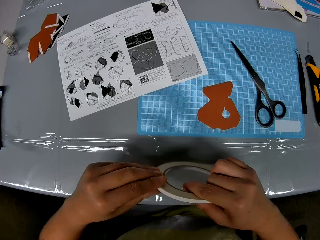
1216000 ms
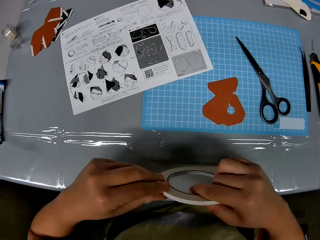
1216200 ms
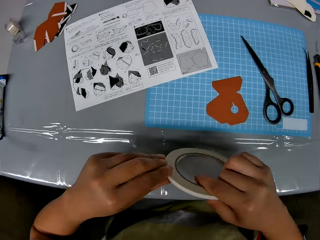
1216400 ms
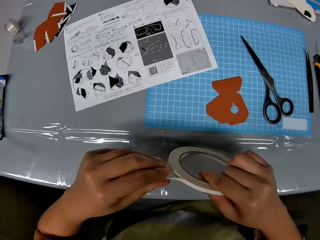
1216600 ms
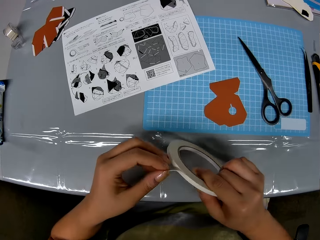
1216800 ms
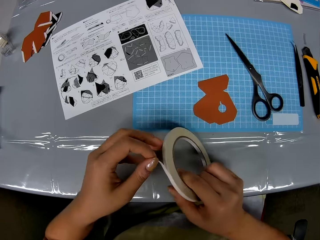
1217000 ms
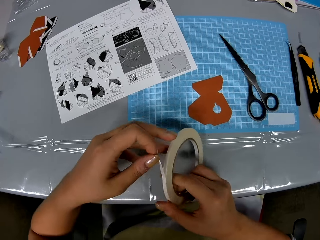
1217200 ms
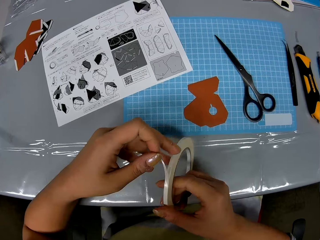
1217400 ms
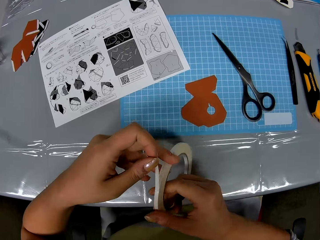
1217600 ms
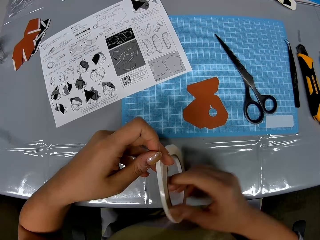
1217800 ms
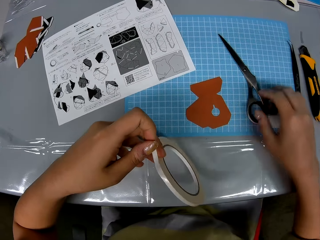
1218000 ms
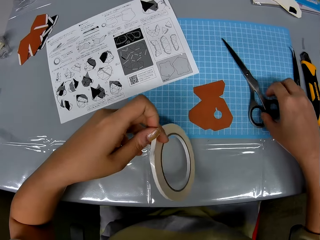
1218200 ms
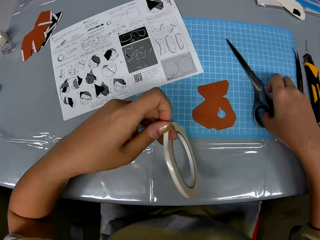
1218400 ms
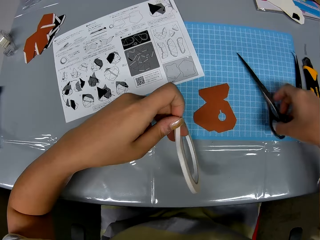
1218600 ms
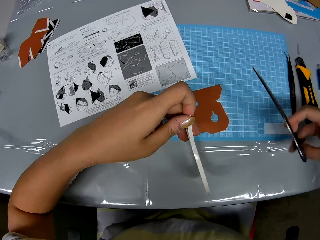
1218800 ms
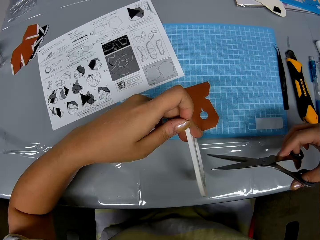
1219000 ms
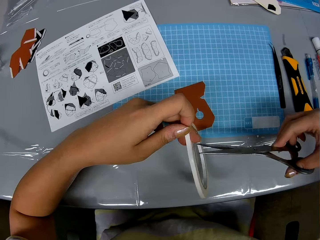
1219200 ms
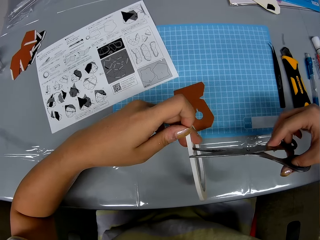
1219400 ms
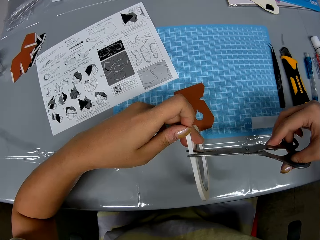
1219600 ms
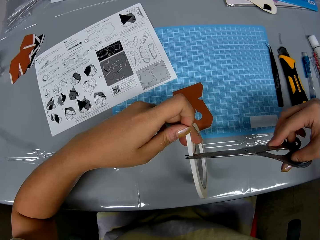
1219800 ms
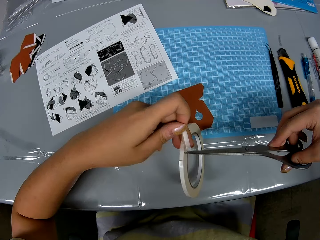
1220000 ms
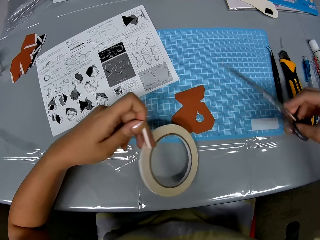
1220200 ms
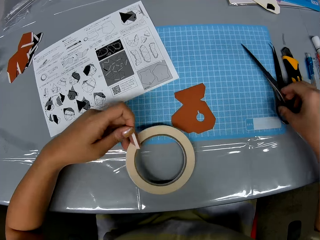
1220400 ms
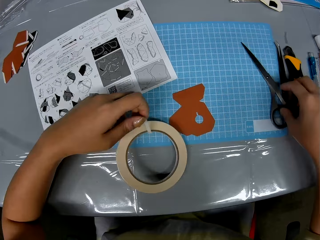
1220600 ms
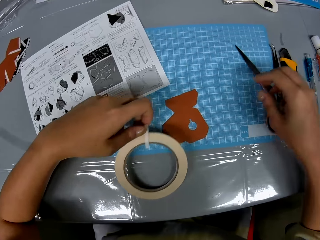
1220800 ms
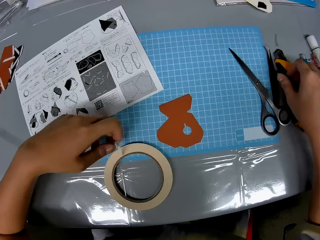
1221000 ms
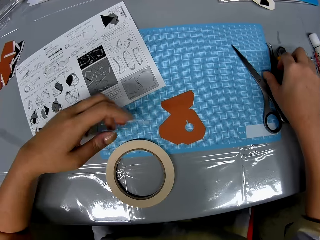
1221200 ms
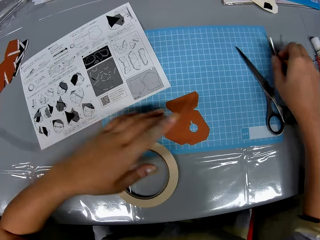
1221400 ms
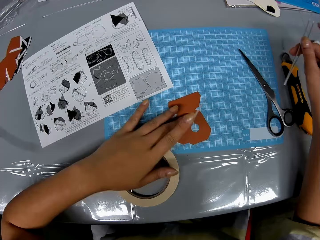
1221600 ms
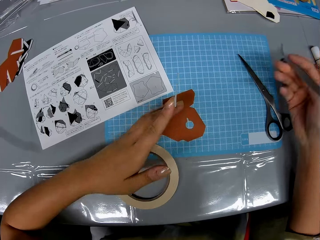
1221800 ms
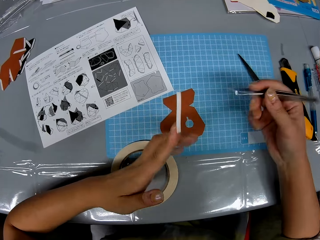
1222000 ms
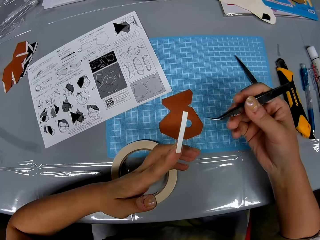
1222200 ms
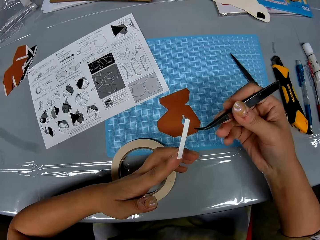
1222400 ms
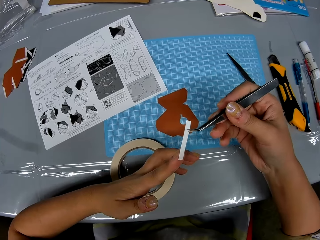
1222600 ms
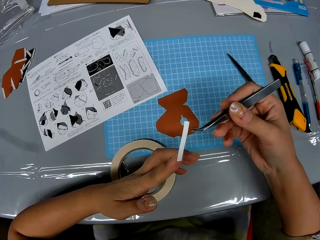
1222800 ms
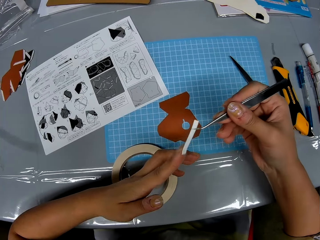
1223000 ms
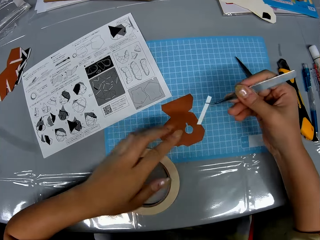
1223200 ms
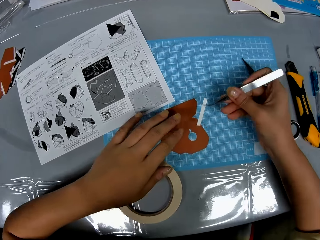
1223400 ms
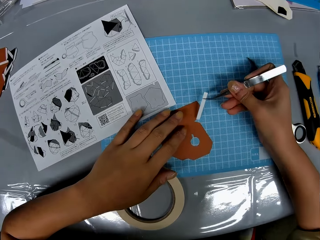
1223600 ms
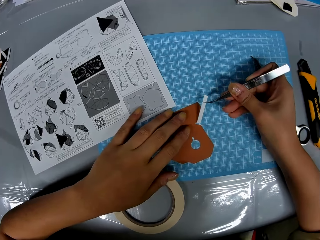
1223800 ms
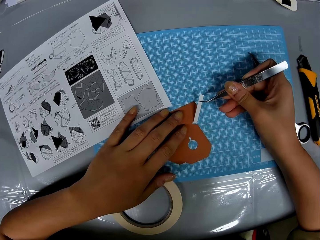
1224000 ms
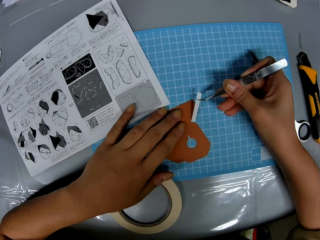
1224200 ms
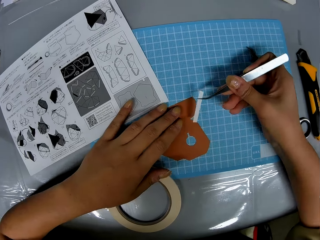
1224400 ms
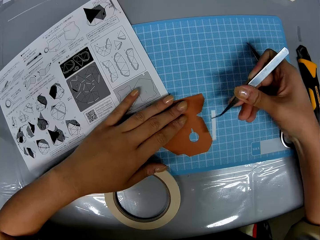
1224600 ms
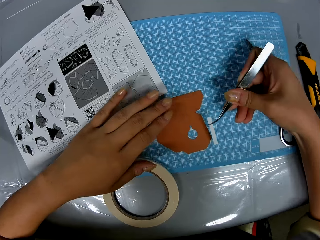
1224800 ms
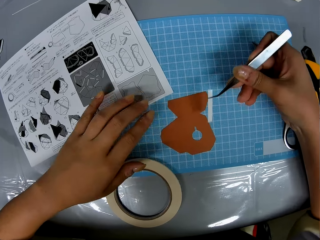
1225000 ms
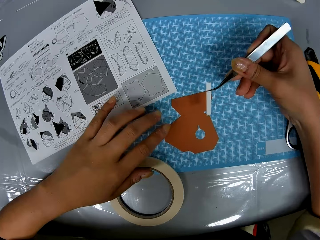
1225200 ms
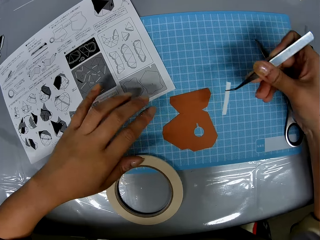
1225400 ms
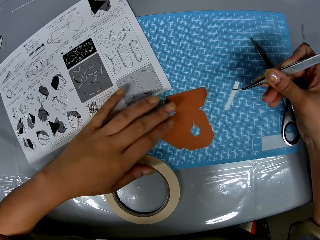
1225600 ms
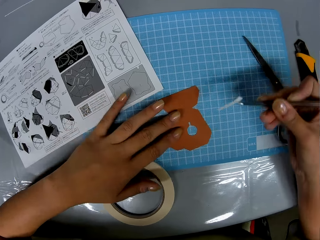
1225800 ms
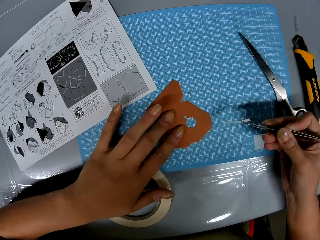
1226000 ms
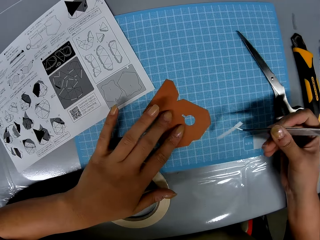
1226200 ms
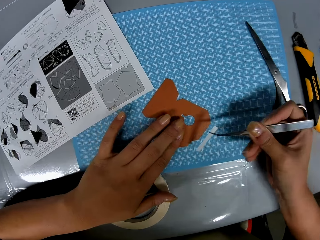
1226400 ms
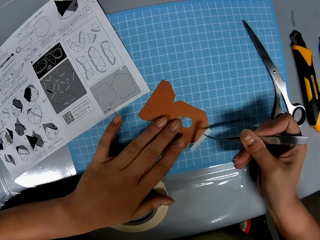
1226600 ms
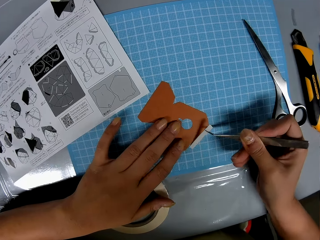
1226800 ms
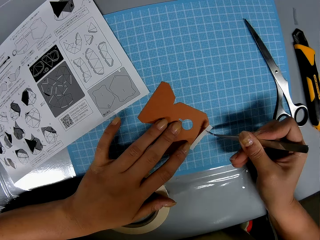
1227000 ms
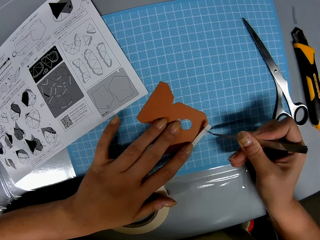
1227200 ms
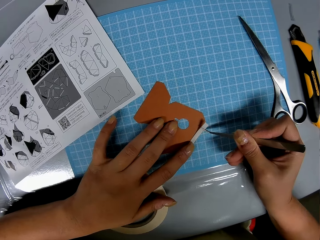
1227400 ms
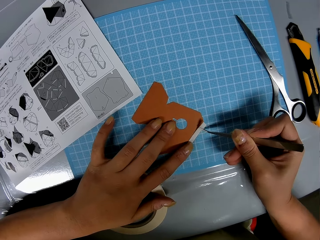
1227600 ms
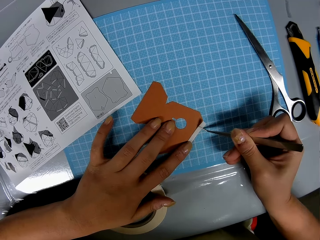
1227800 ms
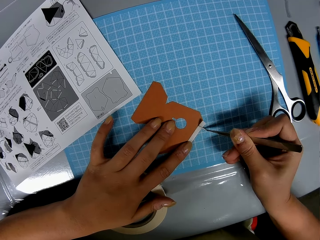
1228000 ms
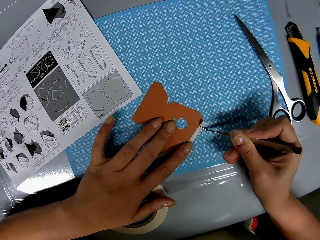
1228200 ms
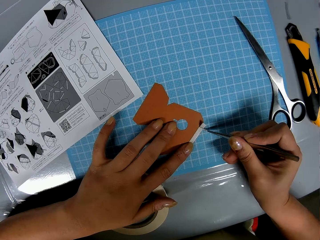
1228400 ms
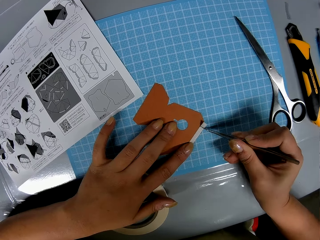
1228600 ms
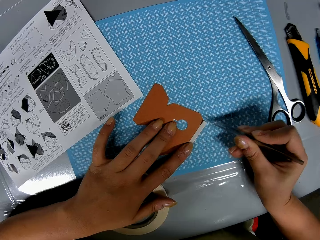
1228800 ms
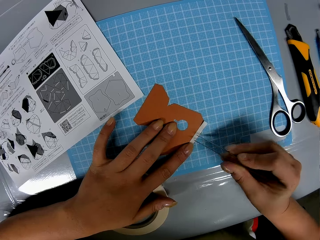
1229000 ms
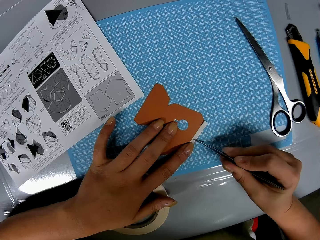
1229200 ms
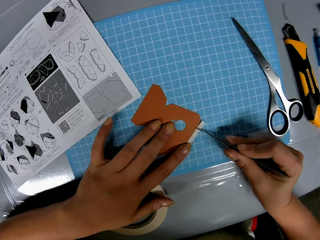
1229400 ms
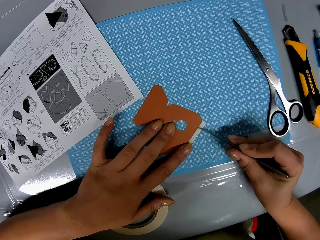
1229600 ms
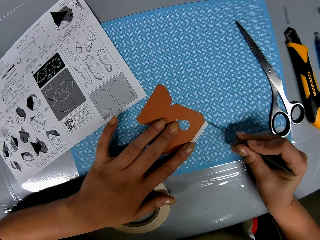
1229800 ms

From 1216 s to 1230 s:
The camera wearer picks up the scissors from the cutting sheet with her right hand. She cuts out a strip from the cellophane tape with the scissors. She drops the cellophane tape on the cutting sheet with her left hand. She drops the scissors on the cutting sheet with her right hand. She picks up the prong tool from the table with her right hand. She adjusts the piece of paper on the cutting sheet with her left hand. She picks the strip from her left hand with the prong tool. She fixes the strip to the piece of paper with the prong tool and her left hand. She flips the piece of paper. She adjusts the piece of paper with her left hand. She fixes the strip to the piece of paper with the prong tool and her left hand.

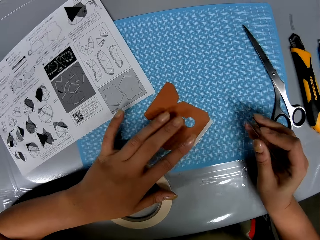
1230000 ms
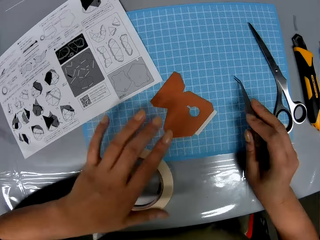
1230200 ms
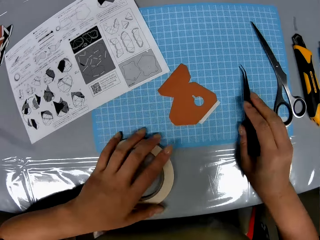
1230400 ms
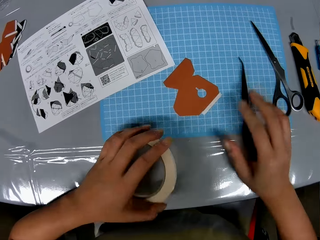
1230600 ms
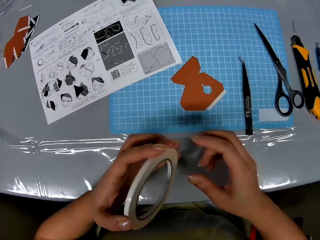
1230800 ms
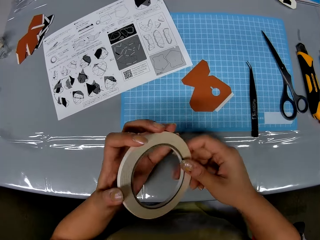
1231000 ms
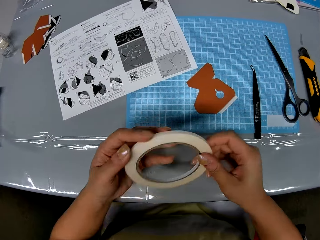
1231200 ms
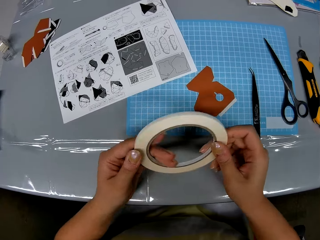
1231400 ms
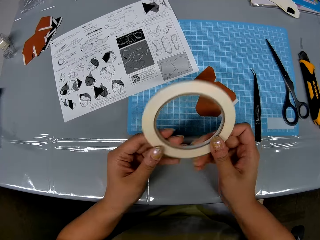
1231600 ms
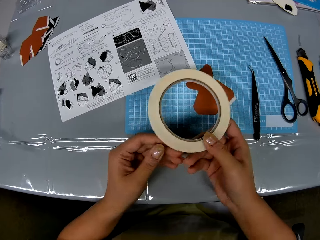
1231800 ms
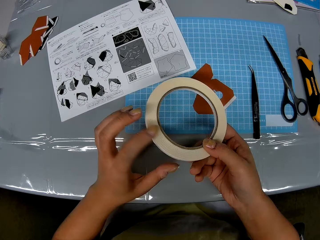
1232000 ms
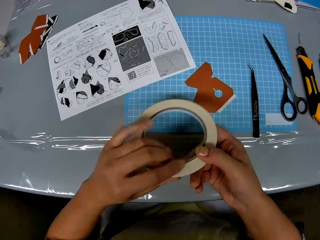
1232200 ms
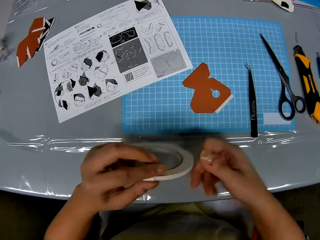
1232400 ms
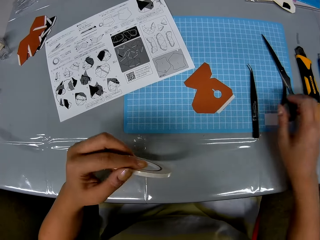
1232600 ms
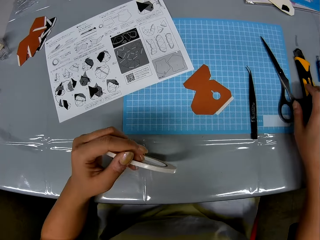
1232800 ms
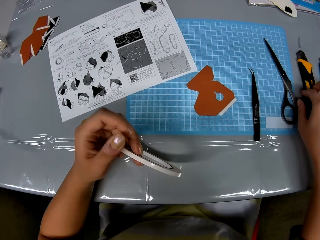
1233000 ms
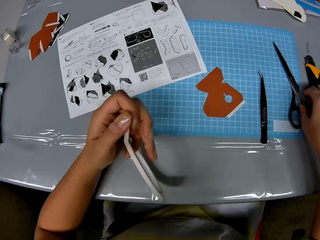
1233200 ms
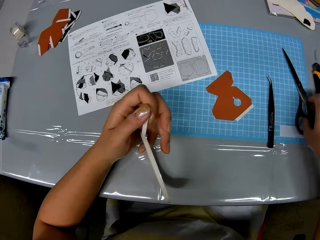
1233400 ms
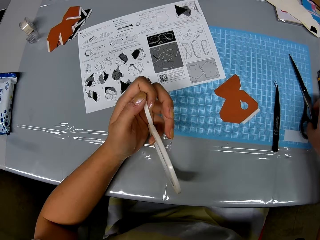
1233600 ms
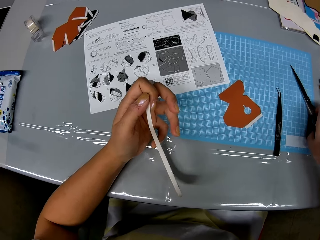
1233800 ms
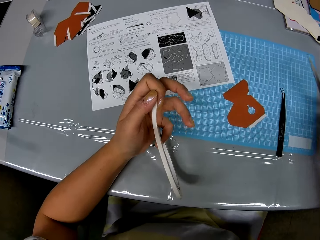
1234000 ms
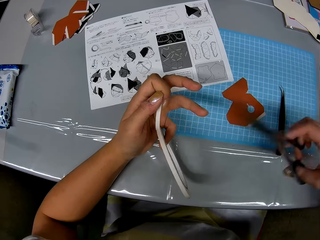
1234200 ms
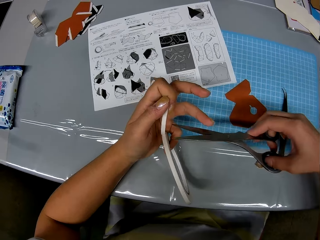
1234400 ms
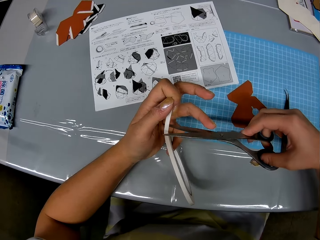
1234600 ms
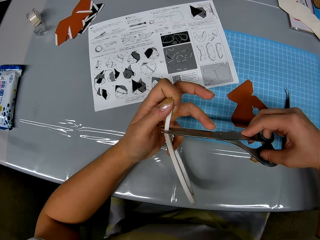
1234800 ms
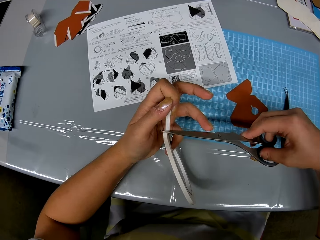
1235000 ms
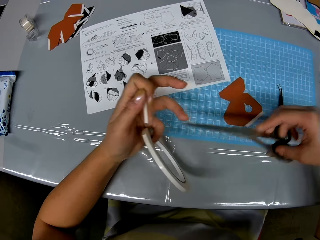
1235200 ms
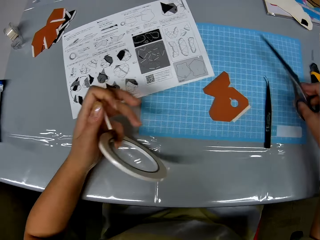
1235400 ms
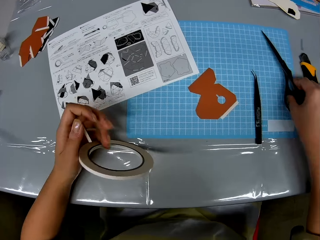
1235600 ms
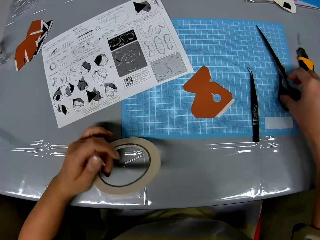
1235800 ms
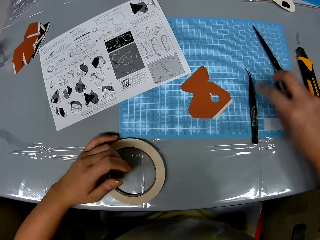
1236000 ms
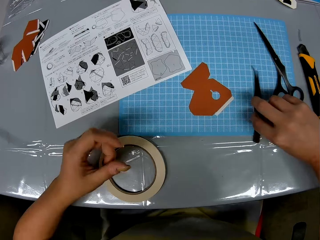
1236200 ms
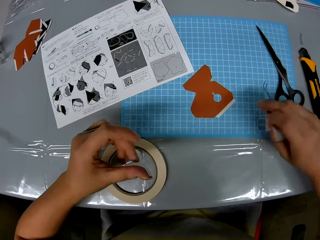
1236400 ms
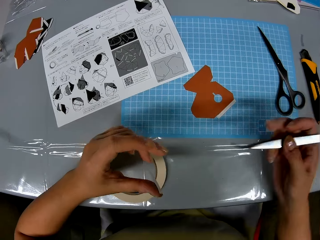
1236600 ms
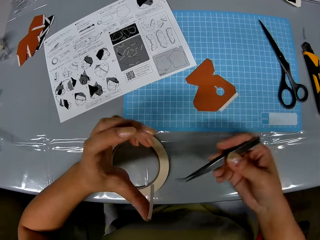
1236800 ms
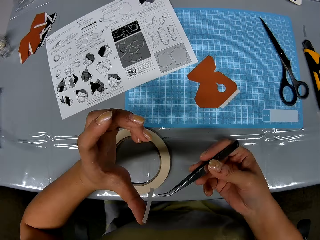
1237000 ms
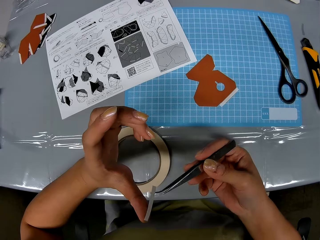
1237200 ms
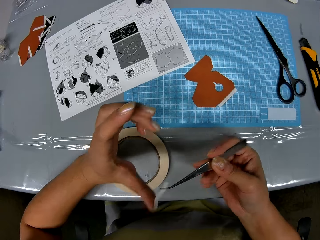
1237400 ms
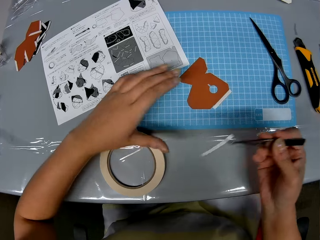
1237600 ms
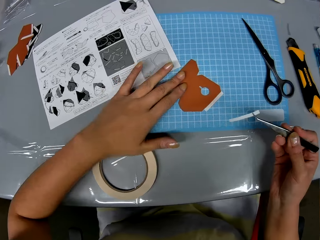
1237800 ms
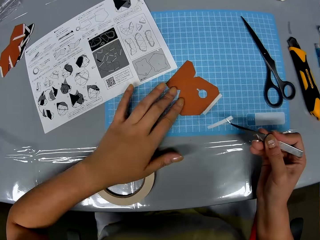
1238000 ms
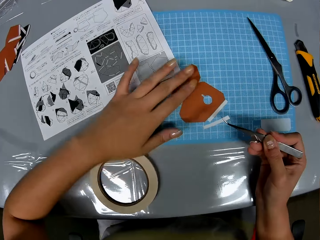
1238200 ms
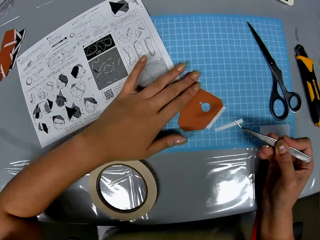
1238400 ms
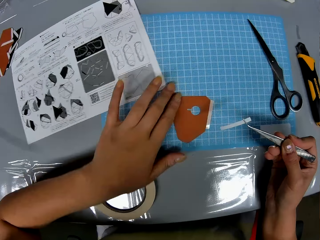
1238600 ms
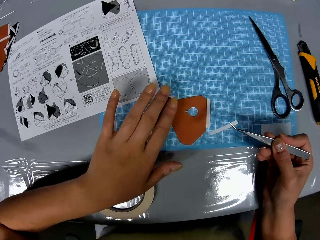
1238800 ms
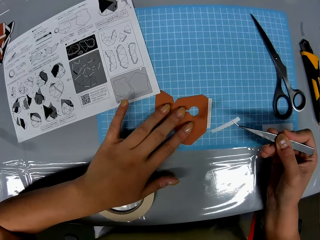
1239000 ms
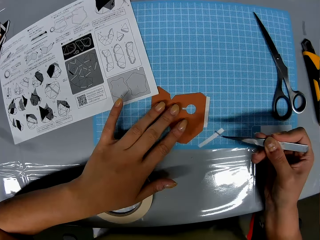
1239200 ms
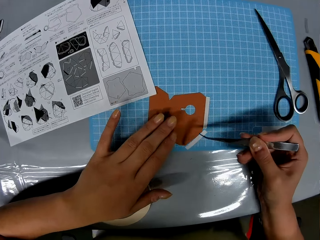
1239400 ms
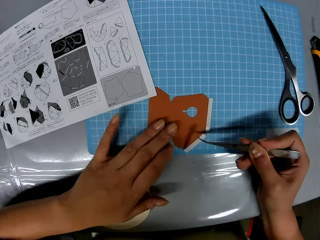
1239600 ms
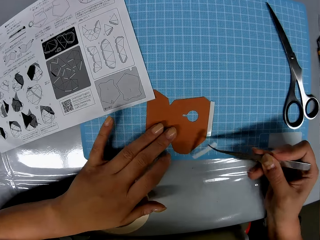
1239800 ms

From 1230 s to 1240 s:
The camera wearer drops the prong tool on the cutting sheet with her right hand. She picks up the cellophane tape from the table with her left hand. She loosens the cellophane tape with both hands. She picks up the scissors from the cutting sheet with her right hand. She cuts out a strip from the cellophane tape with the scissors. She drops the scissors on the cutting sheet with her right hand. She drops the cellophane tape on the table with her left hand. She picks up the prong tool from the cutting sheet with her right hand. She picks the strip or sticker from her left hand with the prong tool. She adjusts the piece of paper on the cutting sheet with her left hand. She sticks the sticker on the piece of paper.
